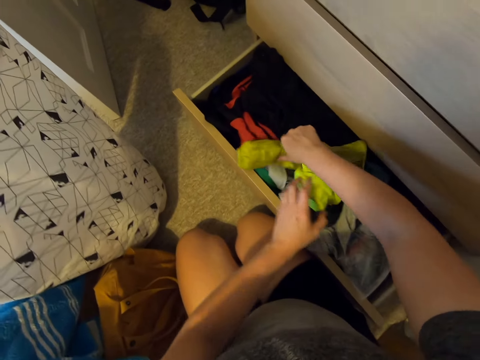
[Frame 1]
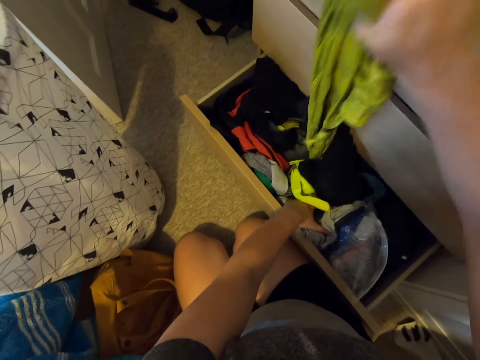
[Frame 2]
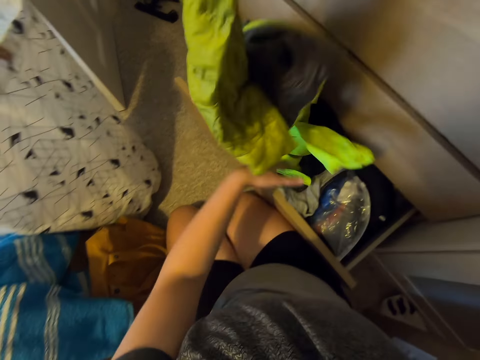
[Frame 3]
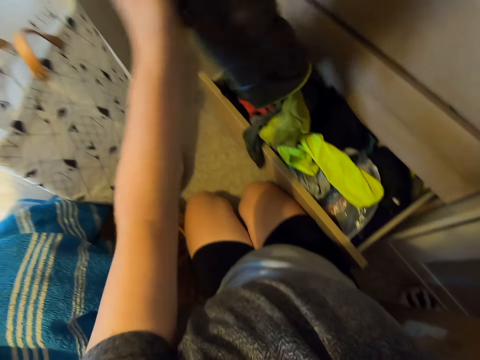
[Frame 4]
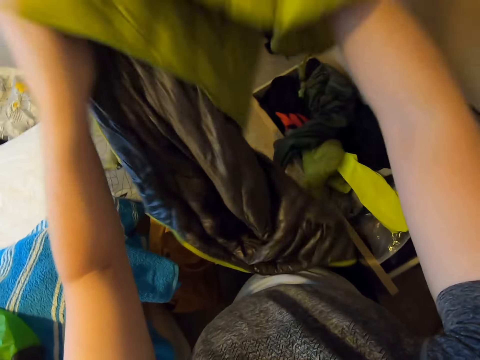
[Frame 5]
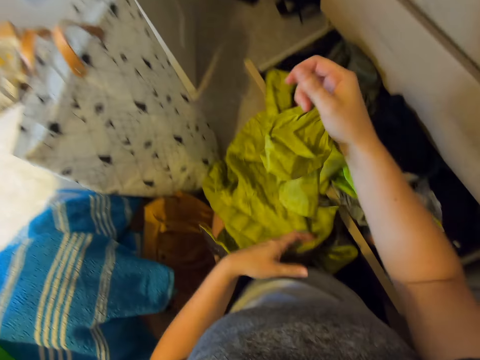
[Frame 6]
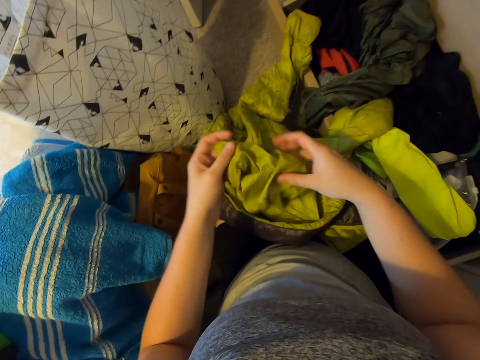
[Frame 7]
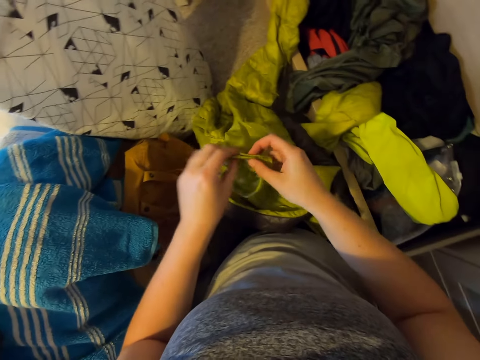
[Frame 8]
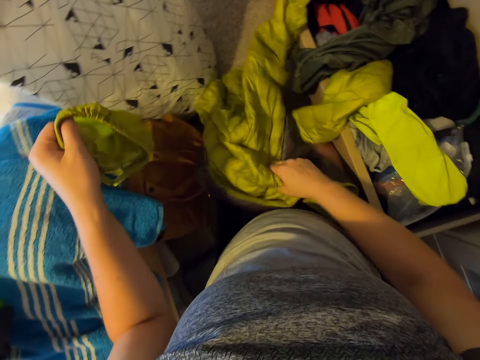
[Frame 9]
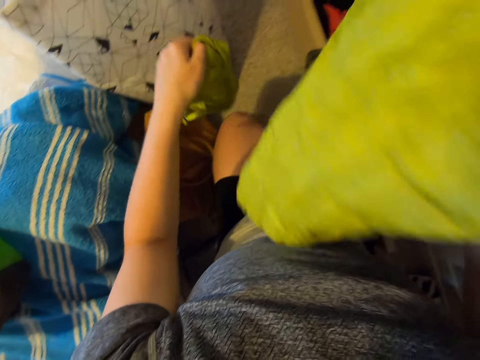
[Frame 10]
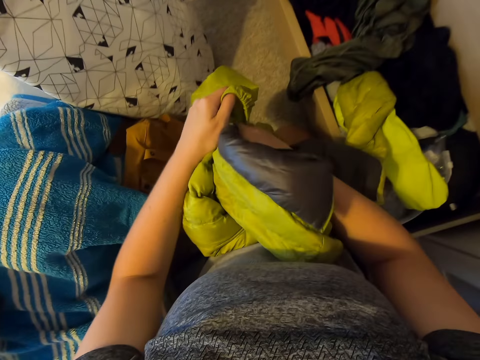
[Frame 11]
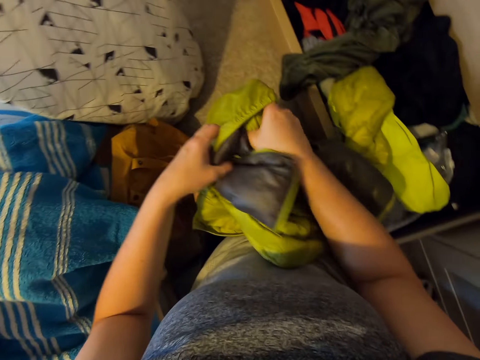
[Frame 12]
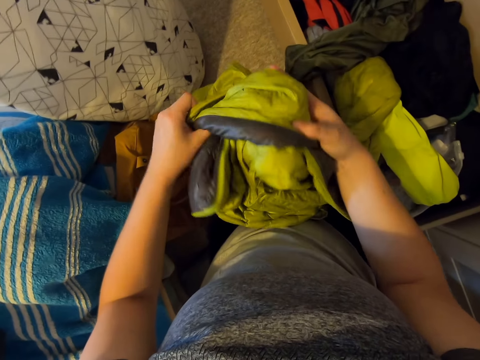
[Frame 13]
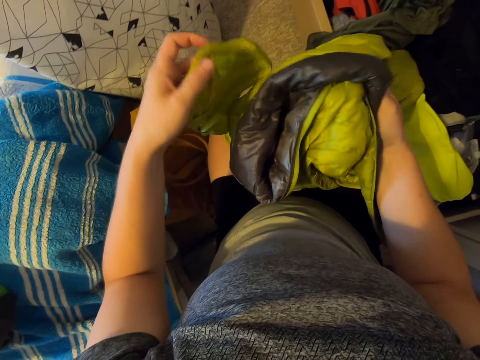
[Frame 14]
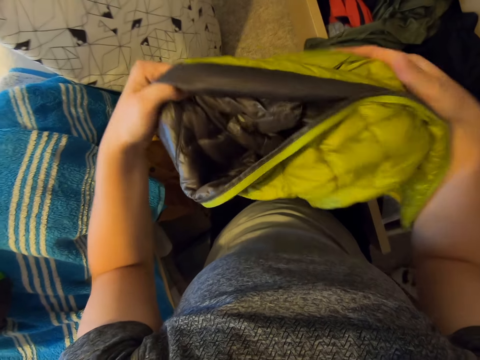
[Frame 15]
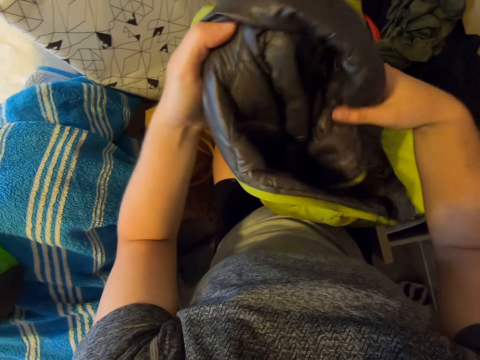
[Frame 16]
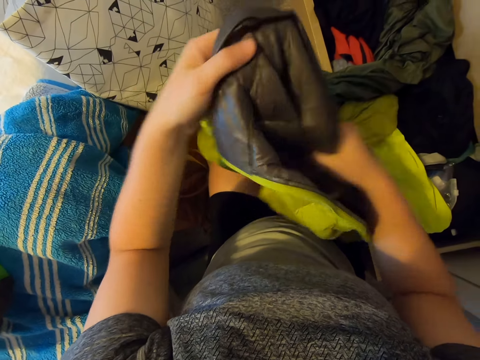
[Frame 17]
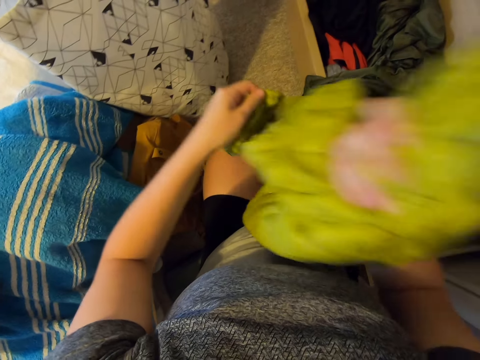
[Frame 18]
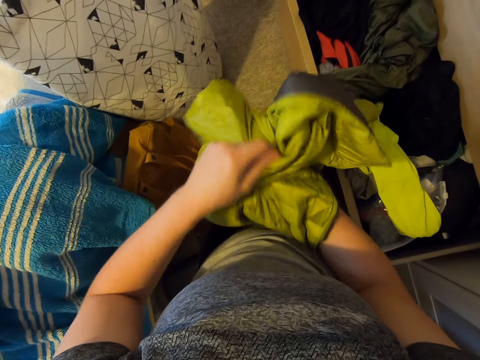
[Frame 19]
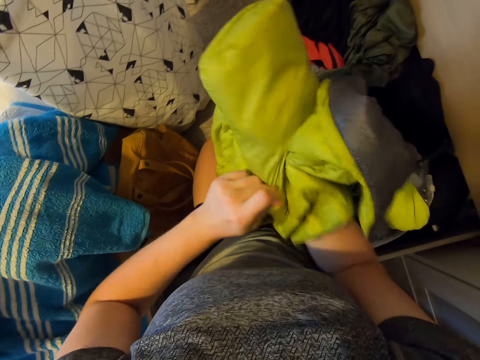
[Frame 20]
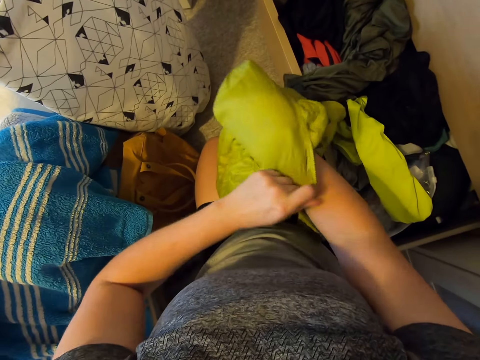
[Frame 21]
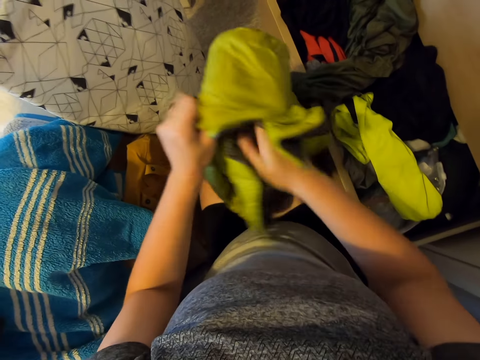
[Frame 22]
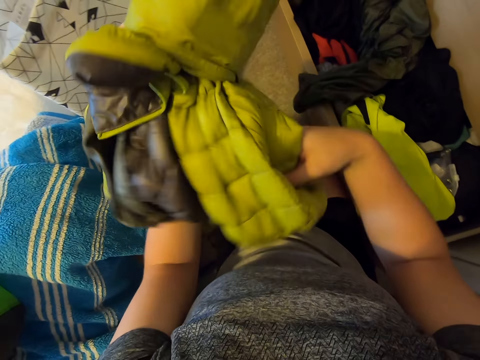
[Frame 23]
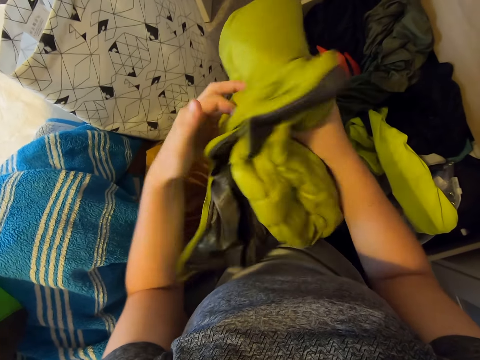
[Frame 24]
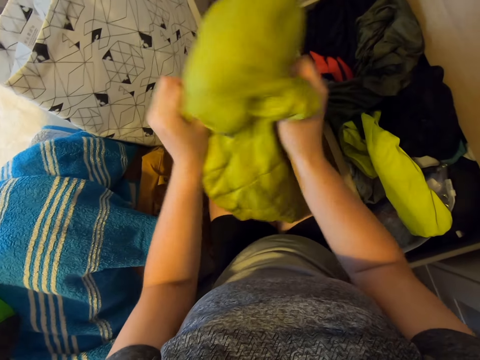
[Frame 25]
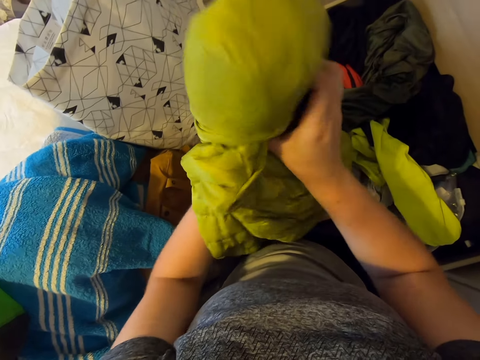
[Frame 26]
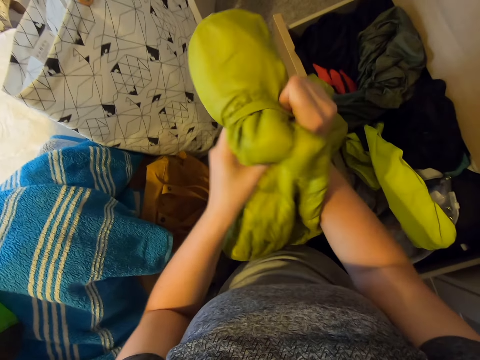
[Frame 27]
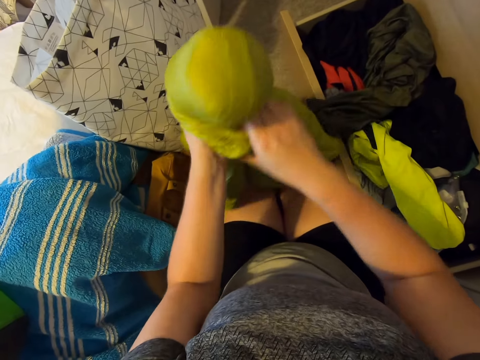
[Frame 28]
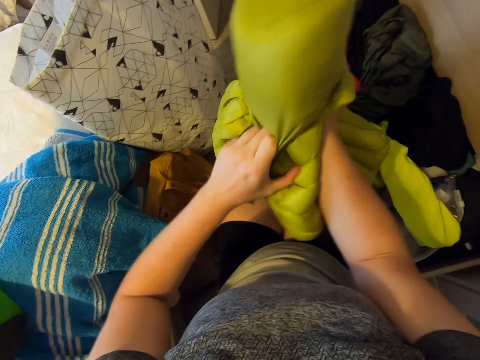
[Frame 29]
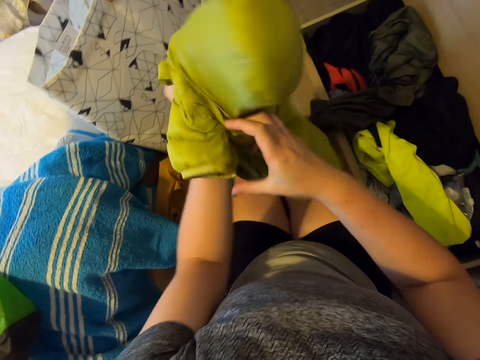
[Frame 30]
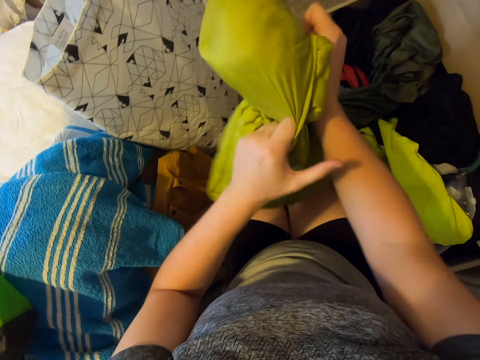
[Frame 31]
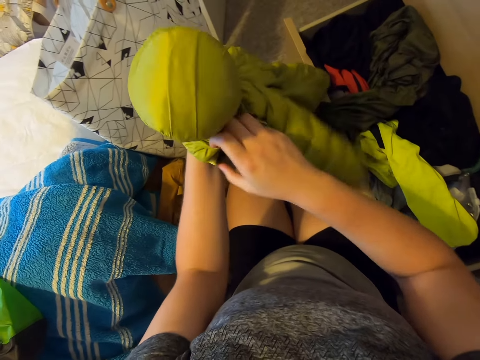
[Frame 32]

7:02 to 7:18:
The camera wearer pulls a cloth or jacket in the drawer. They turn a bag. They lift the cloth. They put the cloth in the bag. They stretch the cloth. They put the cloth in the bag. They turn the cloth. They put the cloth in the bag.

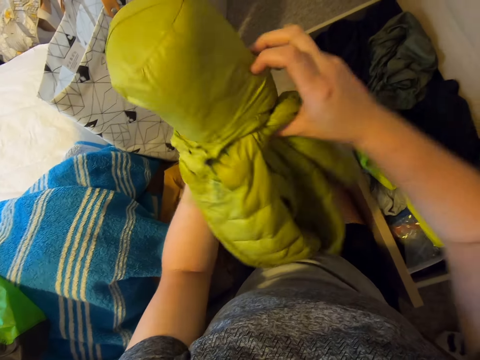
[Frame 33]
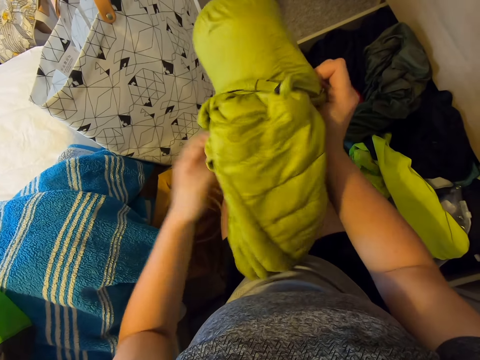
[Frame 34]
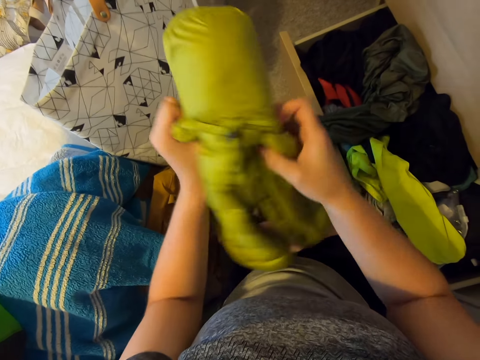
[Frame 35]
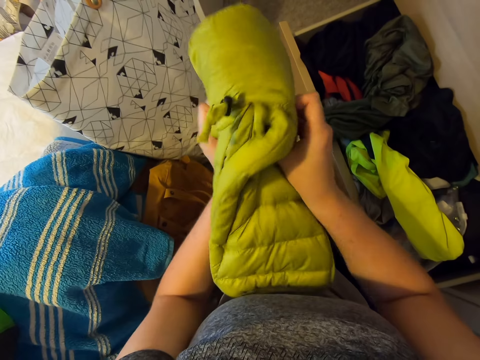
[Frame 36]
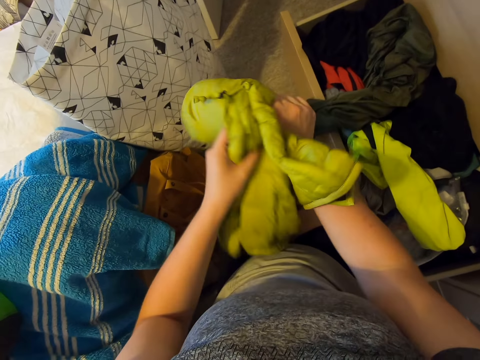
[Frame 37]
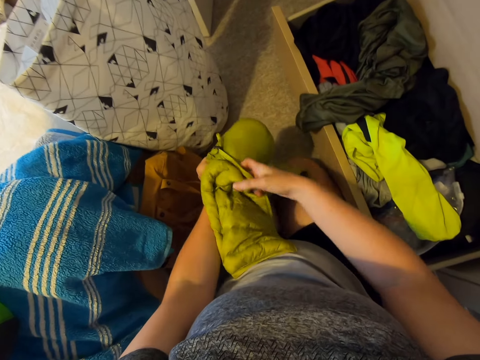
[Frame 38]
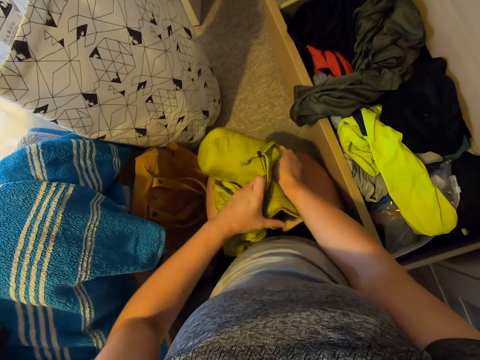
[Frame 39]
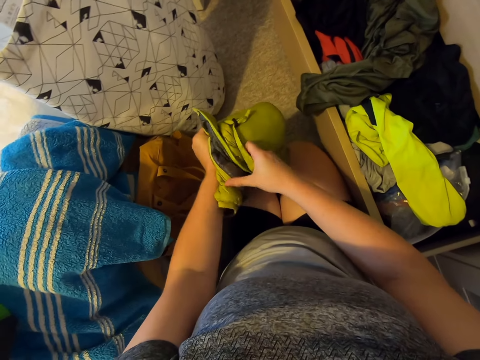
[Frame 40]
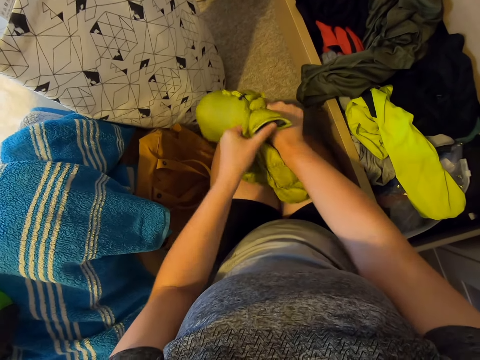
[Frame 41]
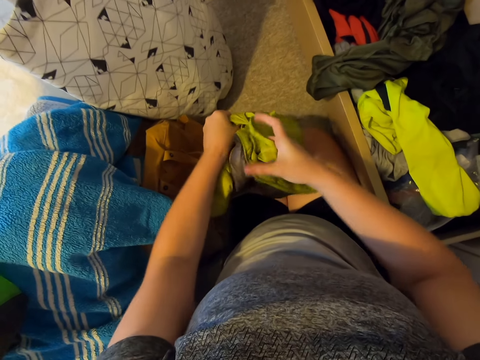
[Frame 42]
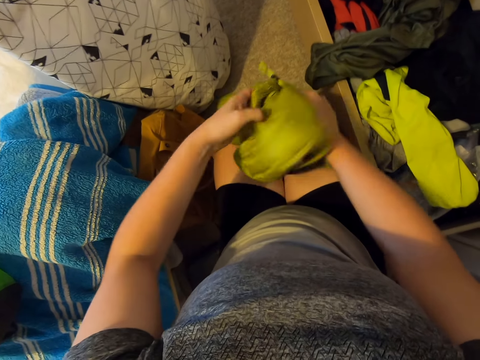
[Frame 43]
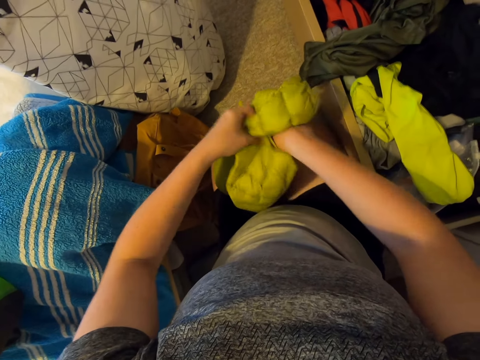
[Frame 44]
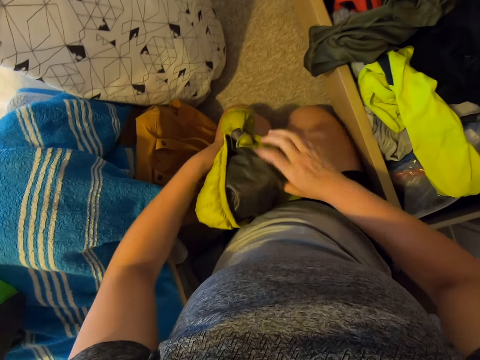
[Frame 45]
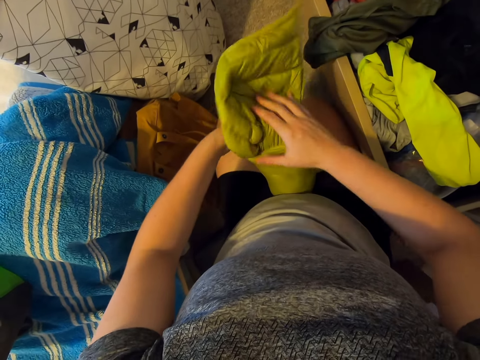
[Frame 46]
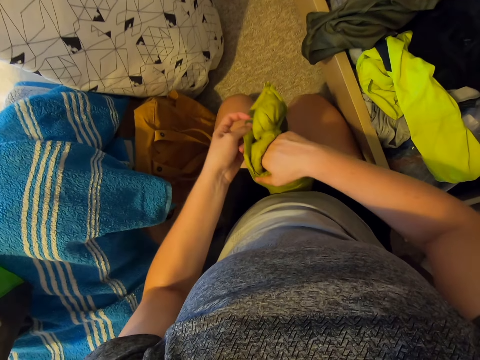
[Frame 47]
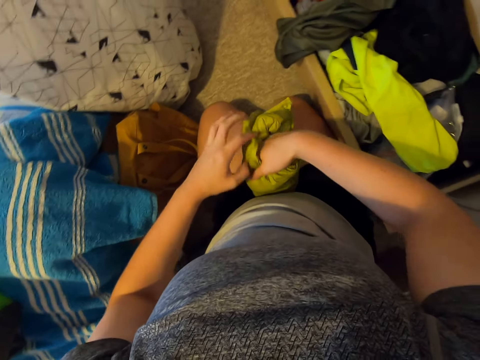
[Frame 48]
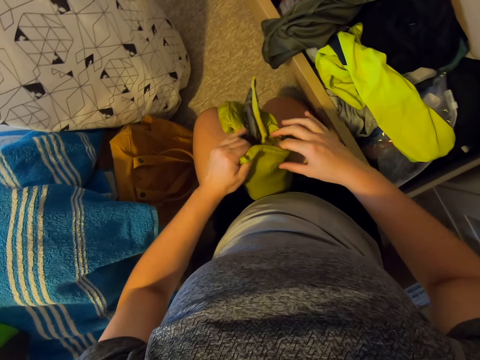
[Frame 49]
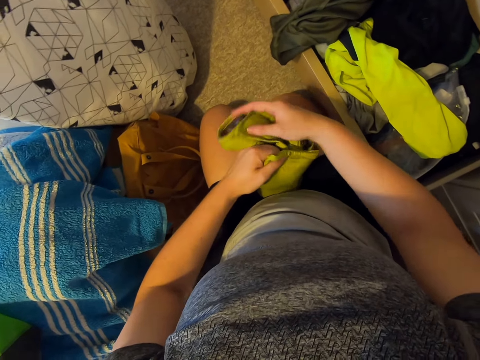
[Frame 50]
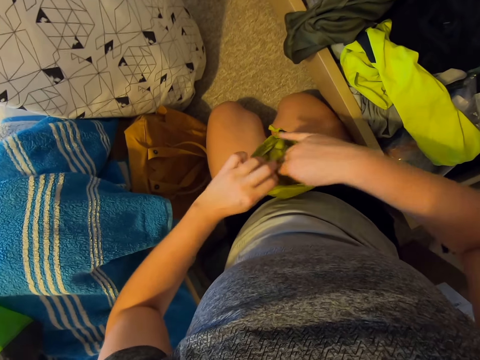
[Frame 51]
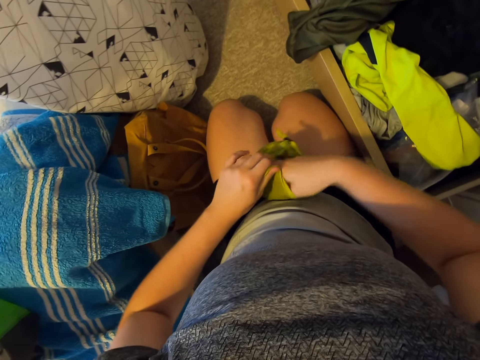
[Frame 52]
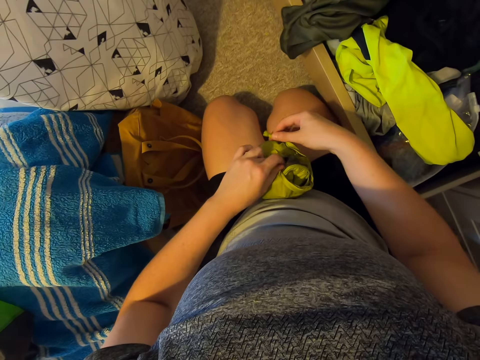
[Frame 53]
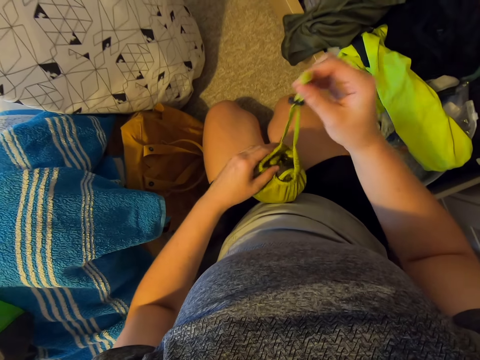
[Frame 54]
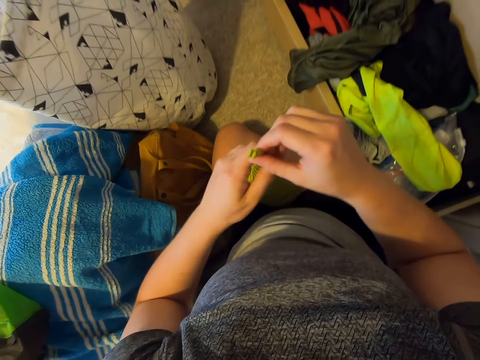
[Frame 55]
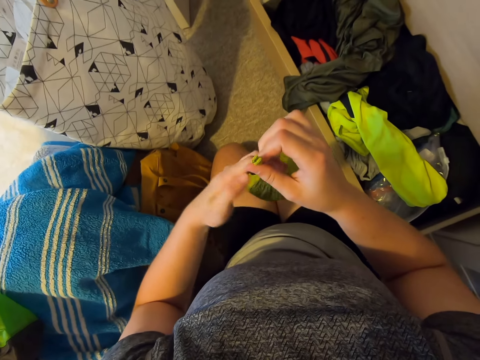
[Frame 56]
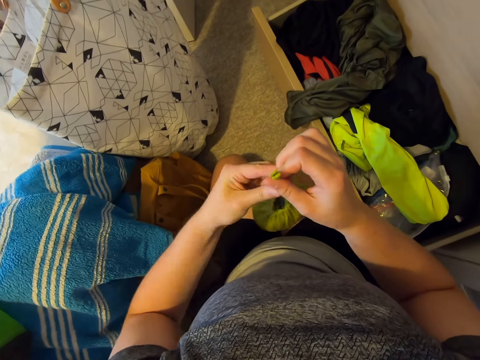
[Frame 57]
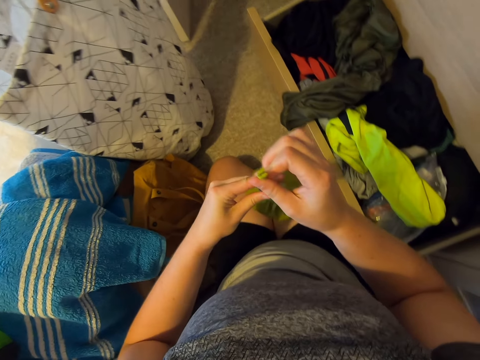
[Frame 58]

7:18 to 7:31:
The camera wearer closes the bag. They tie up the bag. They push something.
